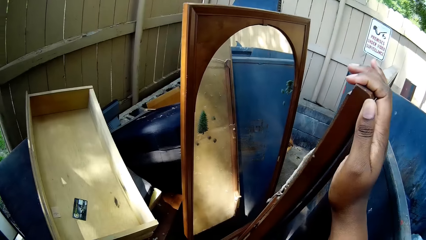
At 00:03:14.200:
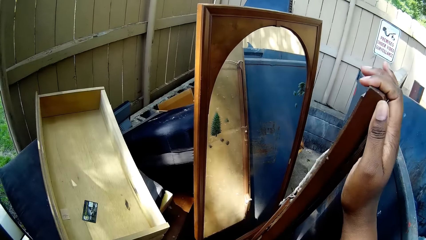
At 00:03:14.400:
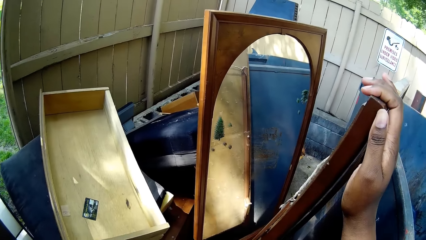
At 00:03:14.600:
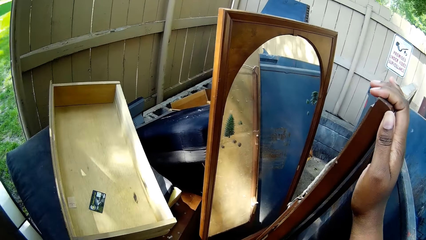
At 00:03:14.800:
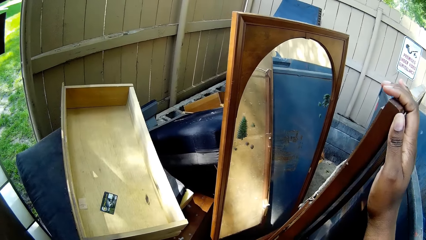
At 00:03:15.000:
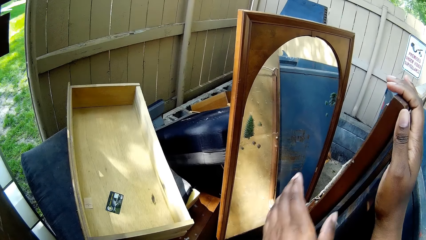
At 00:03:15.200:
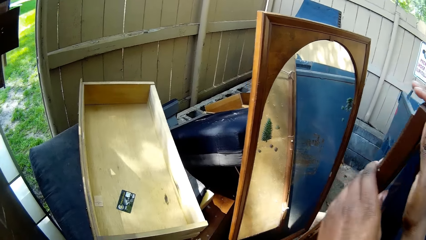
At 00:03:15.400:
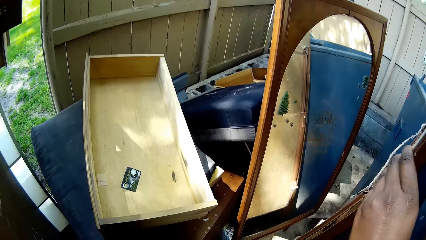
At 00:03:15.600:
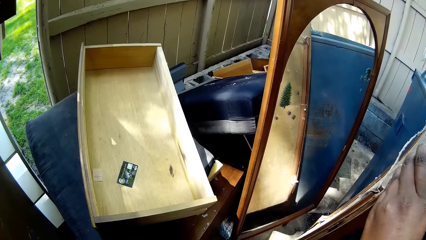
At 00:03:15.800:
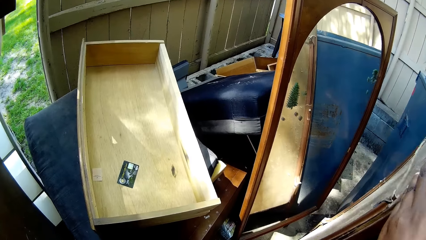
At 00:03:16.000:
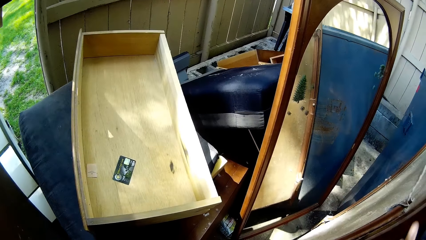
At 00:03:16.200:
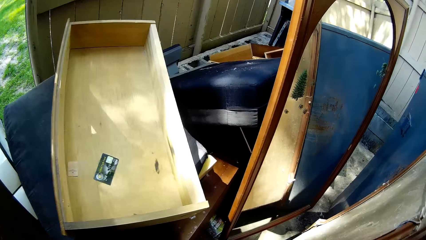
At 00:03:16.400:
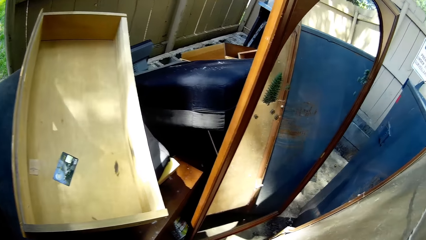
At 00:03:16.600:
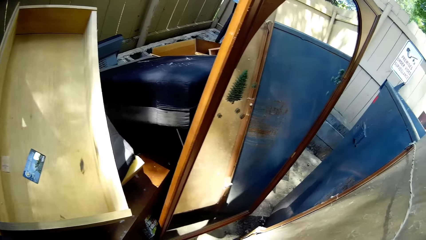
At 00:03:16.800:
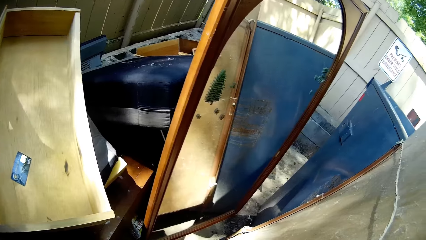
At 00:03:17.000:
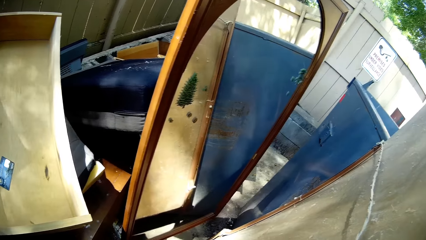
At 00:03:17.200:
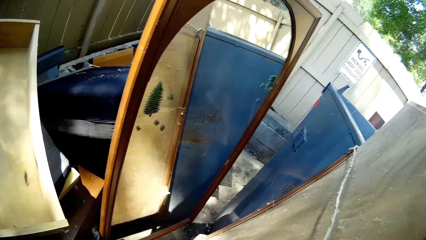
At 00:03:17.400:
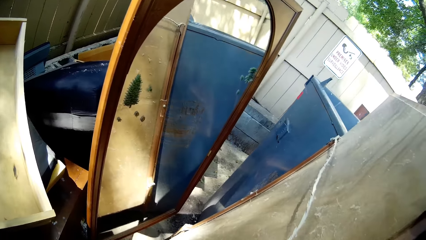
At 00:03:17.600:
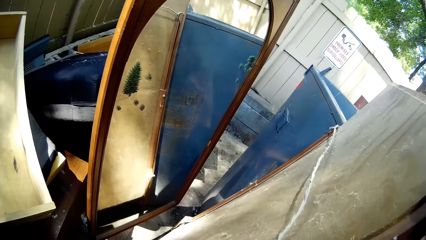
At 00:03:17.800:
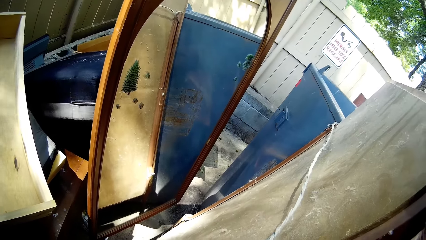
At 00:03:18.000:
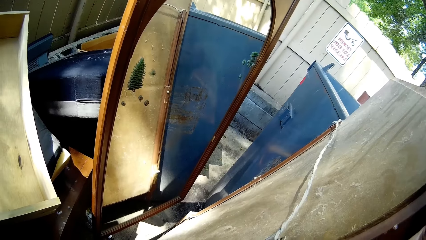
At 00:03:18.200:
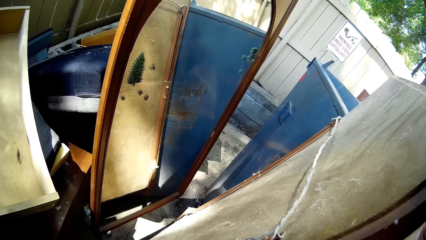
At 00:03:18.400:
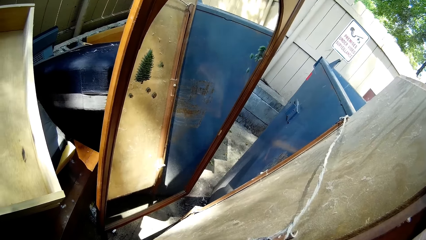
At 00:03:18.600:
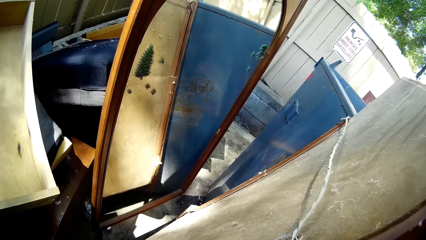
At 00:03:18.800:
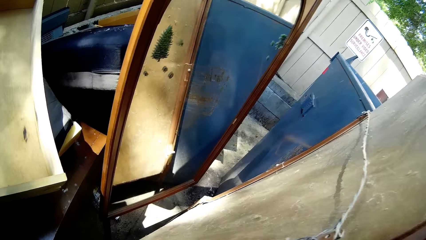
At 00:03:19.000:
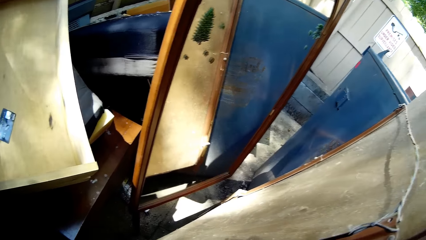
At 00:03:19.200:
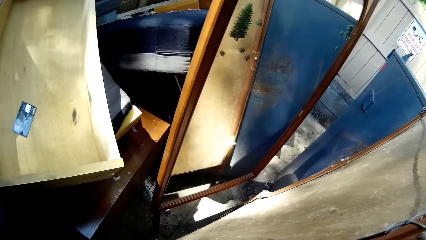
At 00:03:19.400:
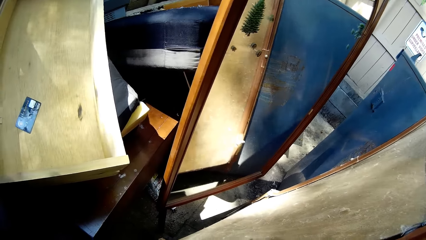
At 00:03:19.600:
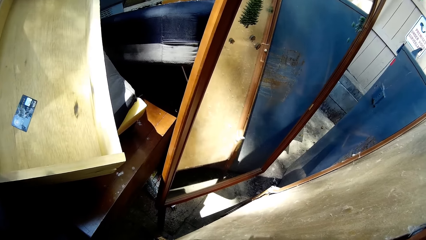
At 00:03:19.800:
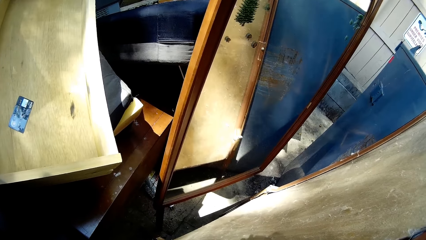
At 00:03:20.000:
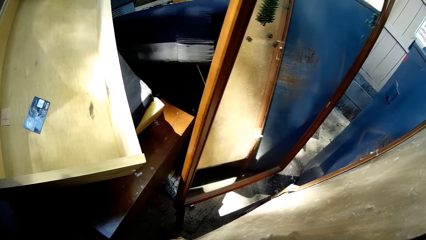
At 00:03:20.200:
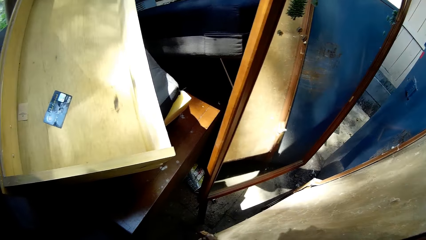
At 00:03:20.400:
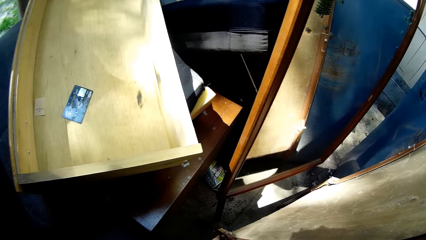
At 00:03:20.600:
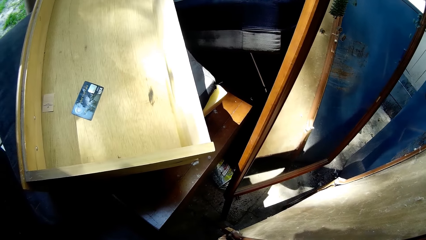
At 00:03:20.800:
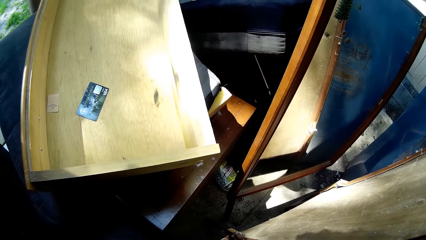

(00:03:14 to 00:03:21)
The camera wearer looks around. She holds the mirror with both hands. She removes her left hand from the mirror. She looks around.

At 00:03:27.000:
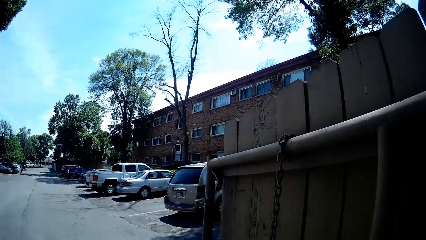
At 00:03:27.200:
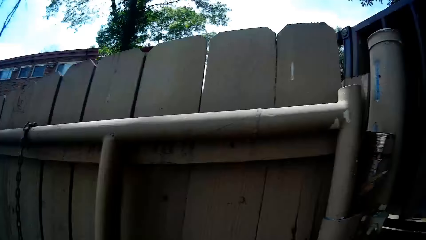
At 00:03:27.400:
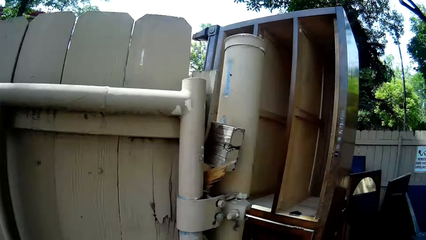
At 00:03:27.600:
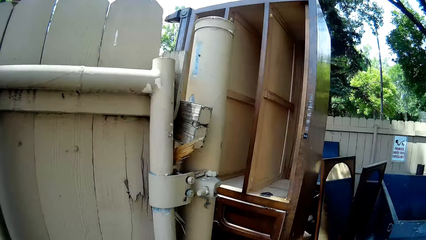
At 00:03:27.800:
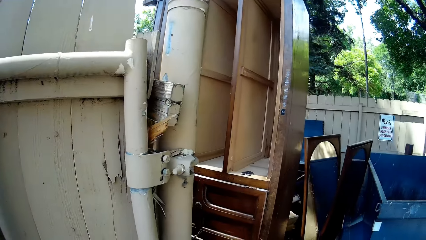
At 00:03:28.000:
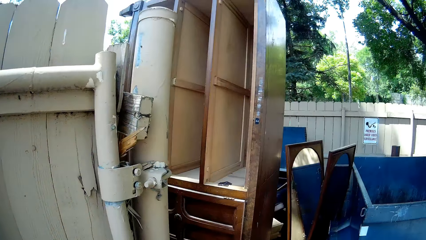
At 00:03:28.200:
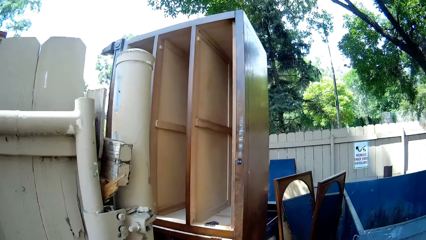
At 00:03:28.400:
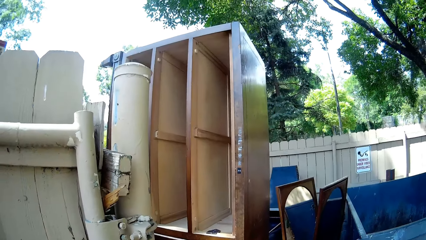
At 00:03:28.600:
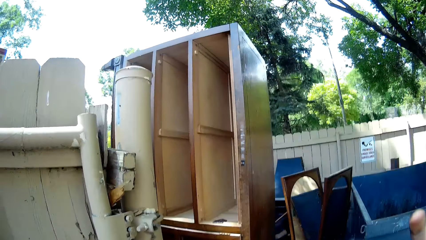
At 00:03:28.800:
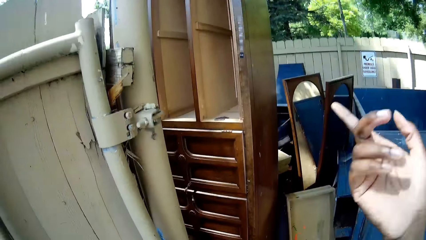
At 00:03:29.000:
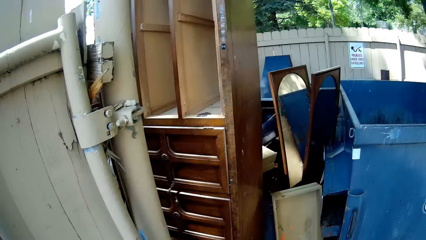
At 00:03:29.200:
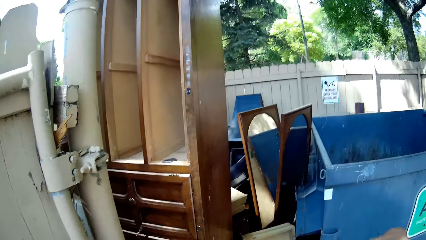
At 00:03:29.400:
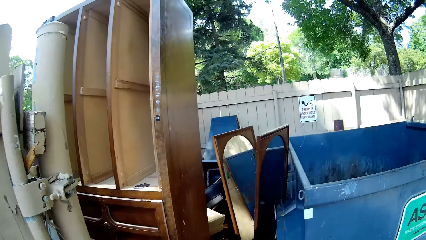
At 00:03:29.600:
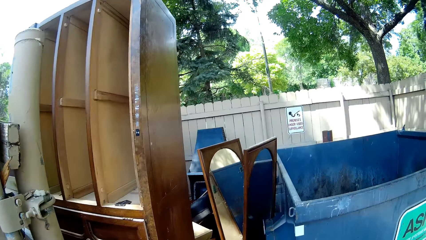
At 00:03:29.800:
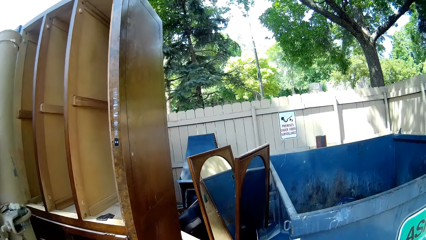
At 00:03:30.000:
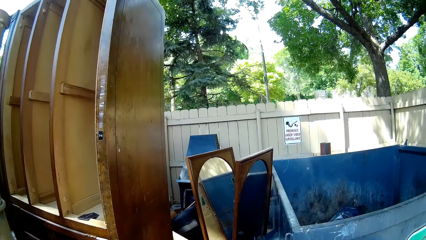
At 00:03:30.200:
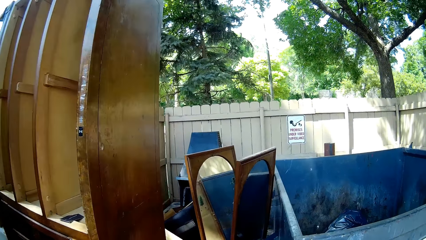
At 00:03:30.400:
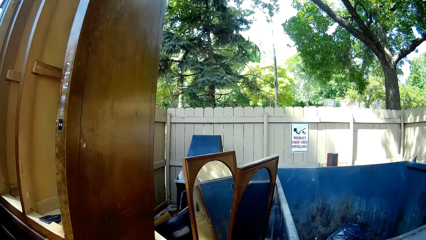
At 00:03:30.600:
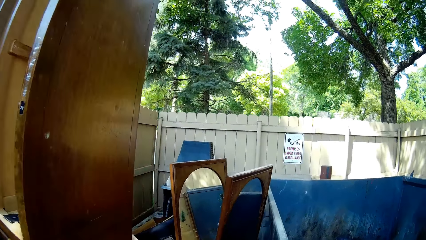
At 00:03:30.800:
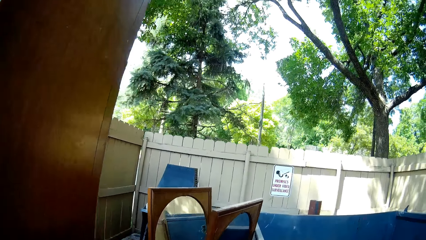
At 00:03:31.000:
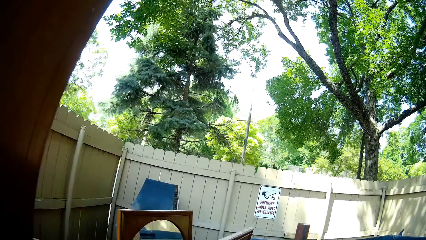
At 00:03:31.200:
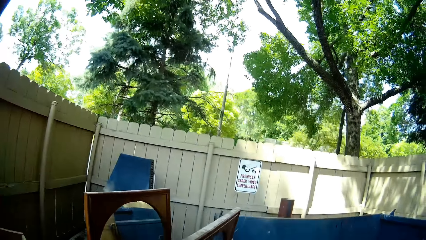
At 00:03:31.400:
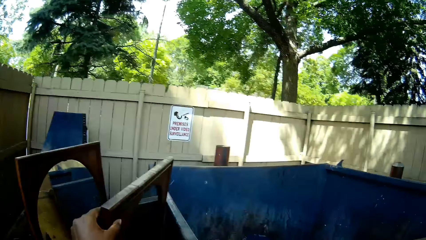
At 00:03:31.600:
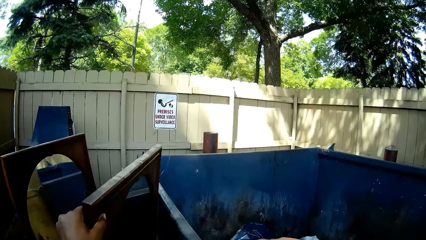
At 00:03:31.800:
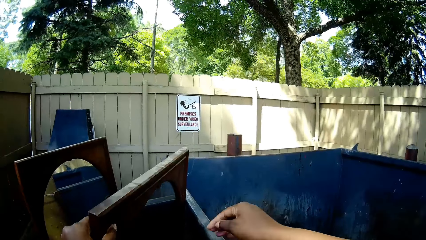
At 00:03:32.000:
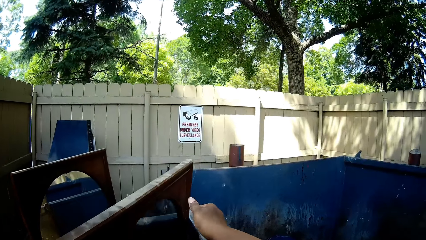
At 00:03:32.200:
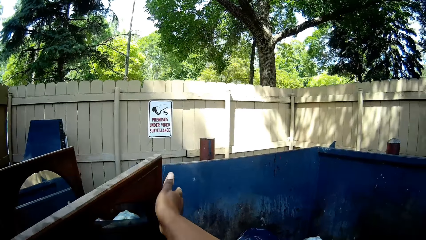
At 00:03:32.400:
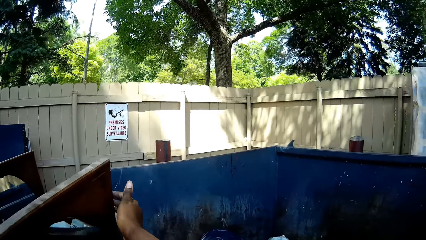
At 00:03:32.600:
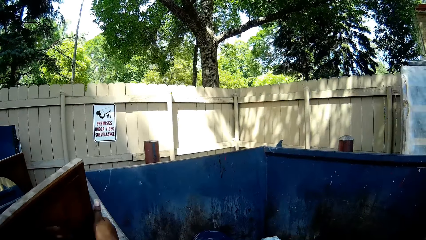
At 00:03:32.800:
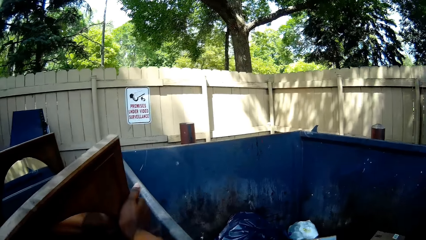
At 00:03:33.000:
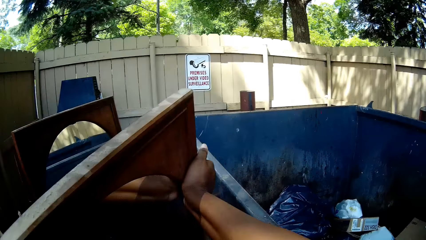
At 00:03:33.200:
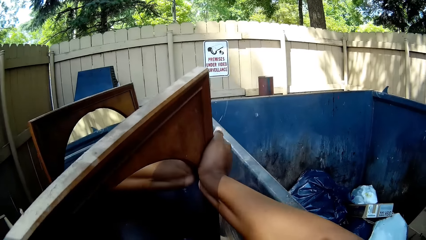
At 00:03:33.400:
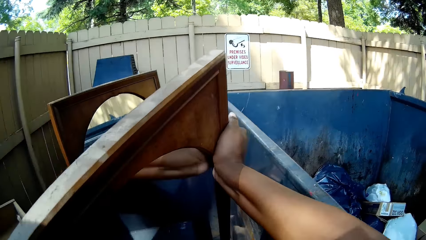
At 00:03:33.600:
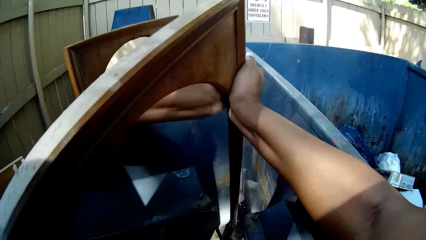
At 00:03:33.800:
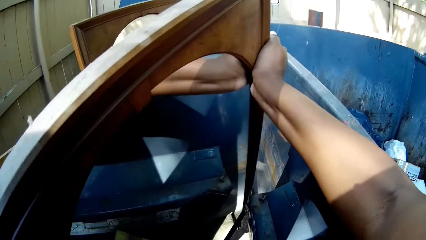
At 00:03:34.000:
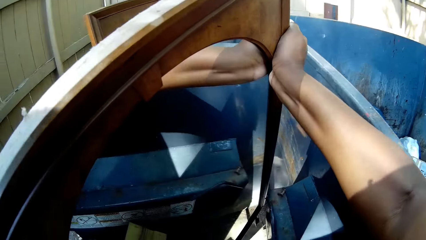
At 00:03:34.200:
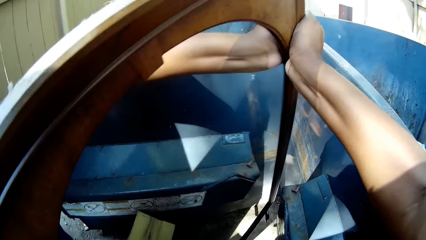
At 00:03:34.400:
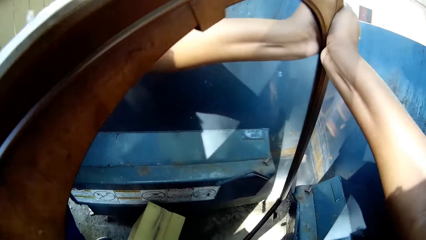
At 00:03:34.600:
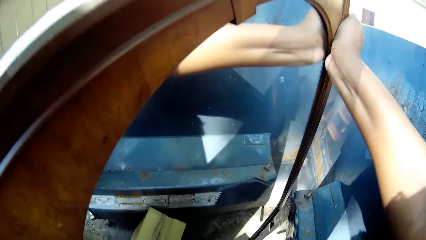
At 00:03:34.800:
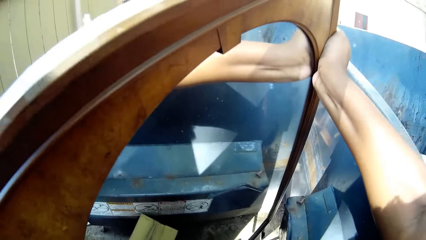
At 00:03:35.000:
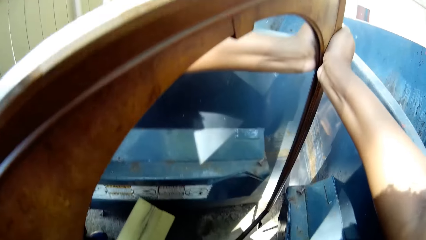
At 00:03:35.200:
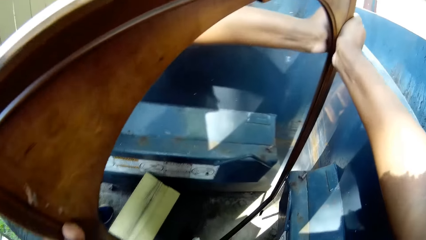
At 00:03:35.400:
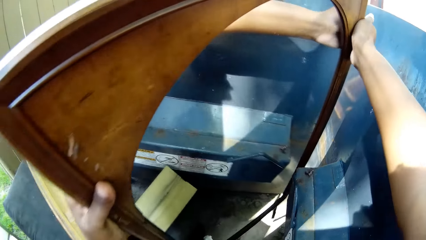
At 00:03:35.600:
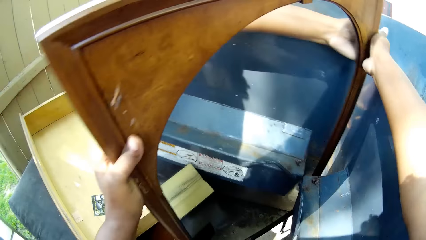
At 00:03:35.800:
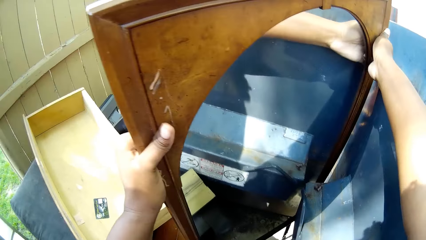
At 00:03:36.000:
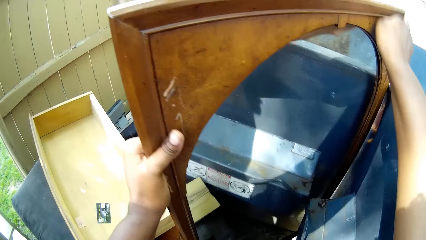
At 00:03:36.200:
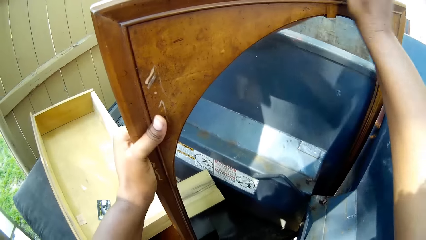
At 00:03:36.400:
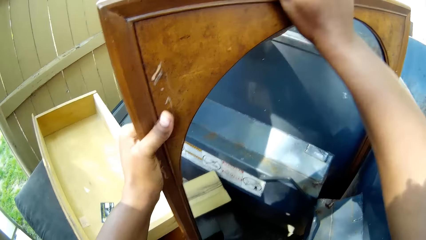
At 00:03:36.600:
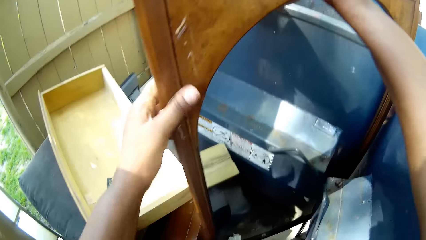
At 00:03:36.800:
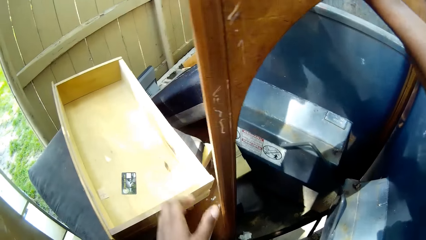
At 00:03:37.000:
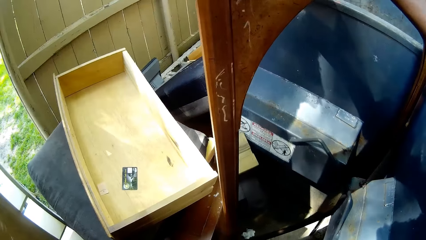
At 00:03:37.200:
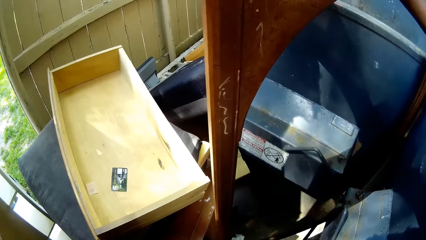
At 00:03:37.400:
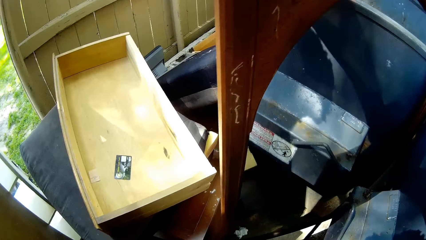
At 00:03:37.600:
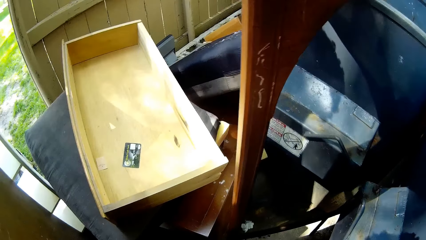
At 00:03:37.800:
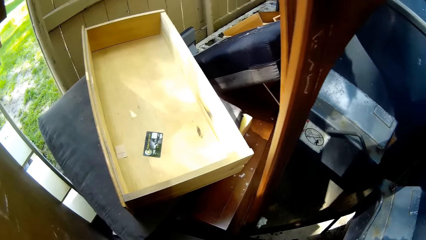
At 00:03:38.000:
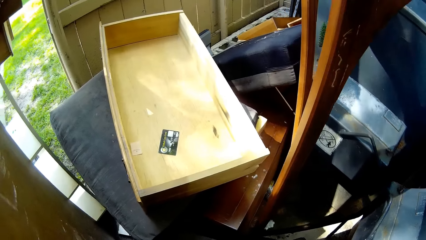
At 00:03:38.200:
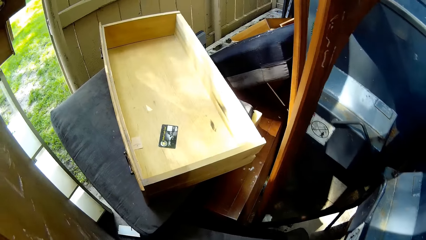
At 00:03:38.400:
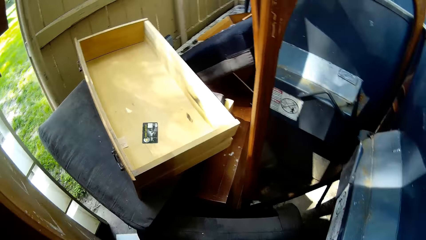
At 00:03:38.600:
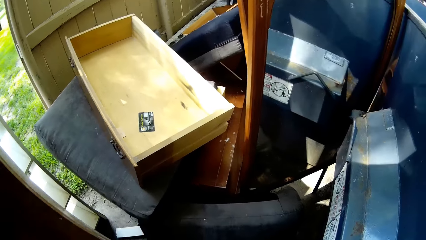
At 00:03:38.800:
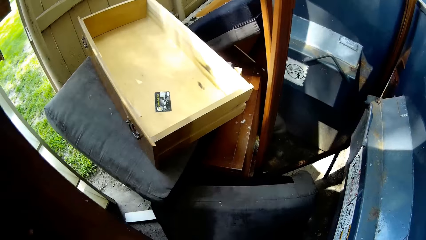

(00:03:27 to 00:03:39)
The camera wearer looks around. She lifts a hand. She moves around. She holds the mirror with her left hand. She holds the mirror with both hands. She lifts the mirror with both hands. She puts the mirror down. She removes her left hand from the mirror. She repositions her hand on the mirror.
